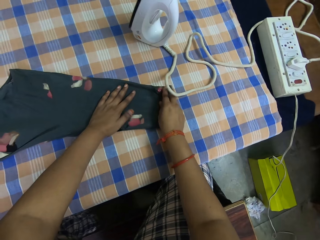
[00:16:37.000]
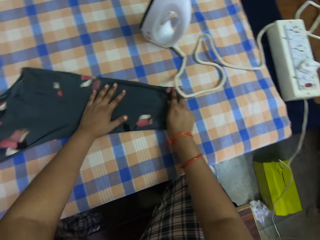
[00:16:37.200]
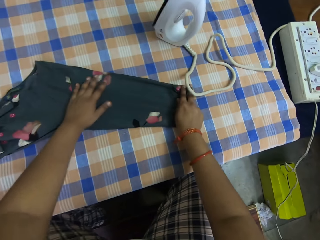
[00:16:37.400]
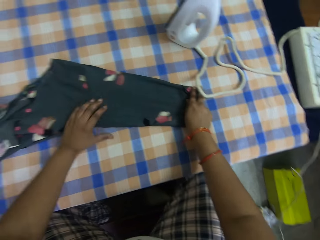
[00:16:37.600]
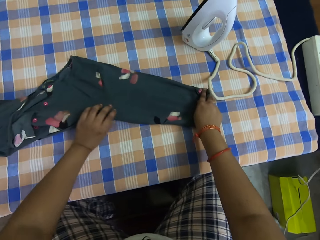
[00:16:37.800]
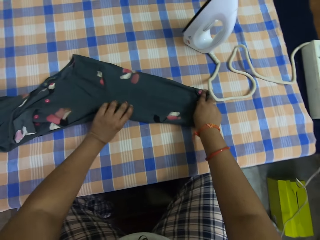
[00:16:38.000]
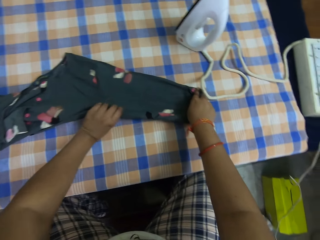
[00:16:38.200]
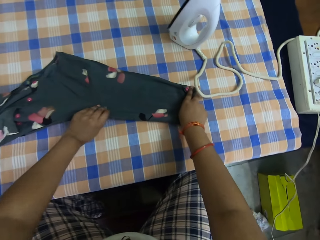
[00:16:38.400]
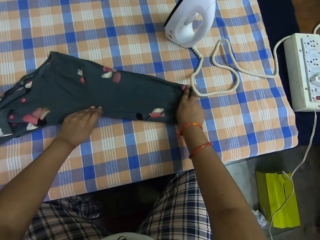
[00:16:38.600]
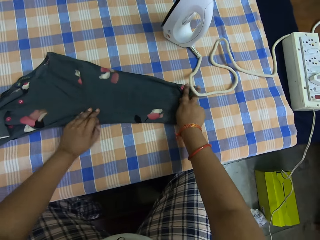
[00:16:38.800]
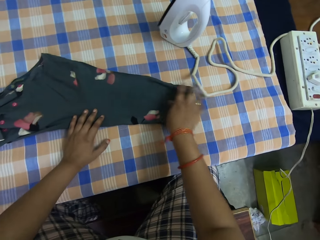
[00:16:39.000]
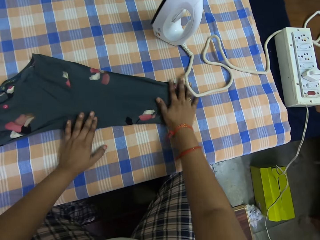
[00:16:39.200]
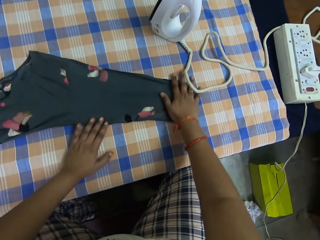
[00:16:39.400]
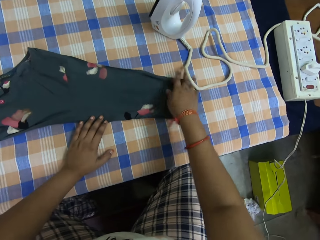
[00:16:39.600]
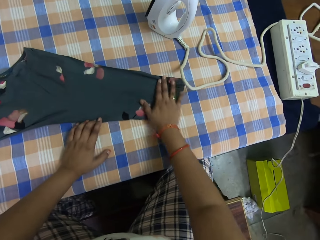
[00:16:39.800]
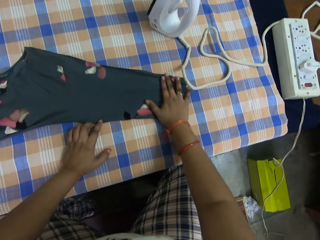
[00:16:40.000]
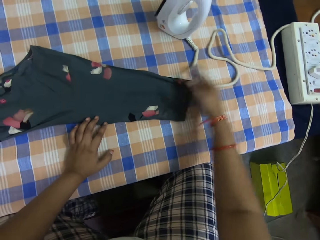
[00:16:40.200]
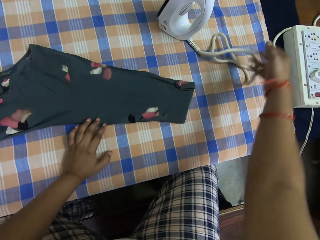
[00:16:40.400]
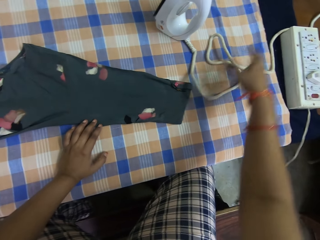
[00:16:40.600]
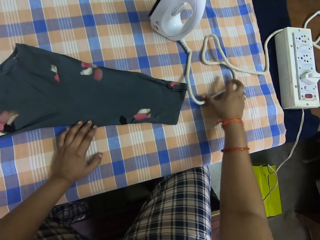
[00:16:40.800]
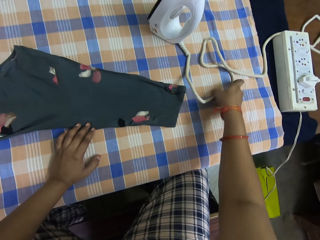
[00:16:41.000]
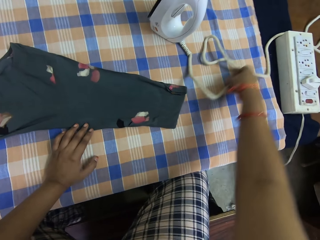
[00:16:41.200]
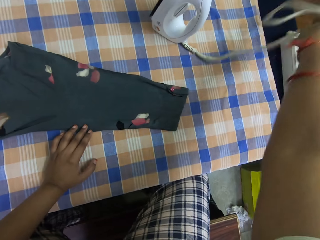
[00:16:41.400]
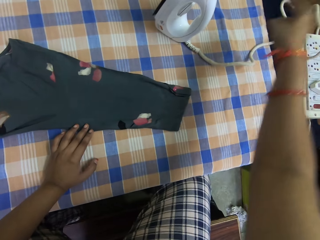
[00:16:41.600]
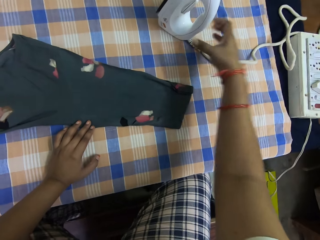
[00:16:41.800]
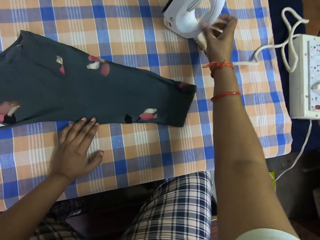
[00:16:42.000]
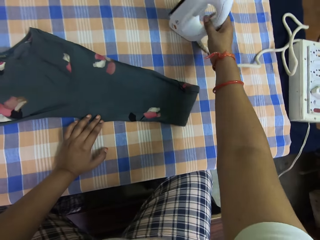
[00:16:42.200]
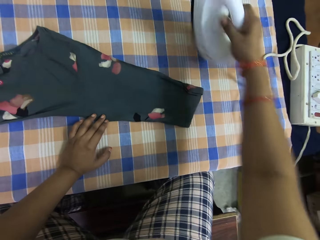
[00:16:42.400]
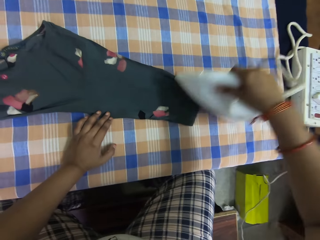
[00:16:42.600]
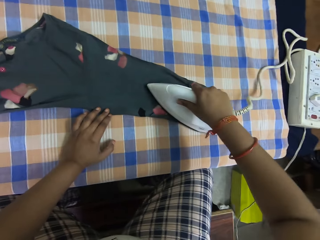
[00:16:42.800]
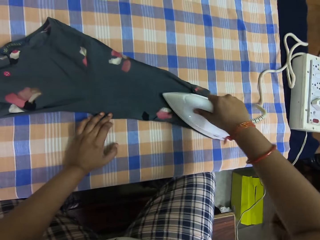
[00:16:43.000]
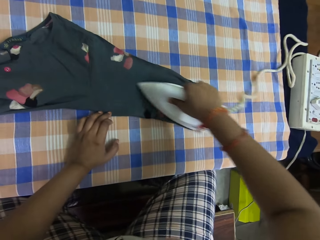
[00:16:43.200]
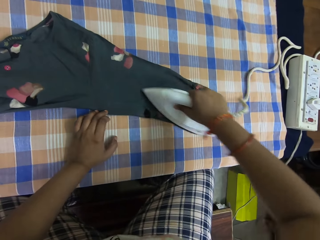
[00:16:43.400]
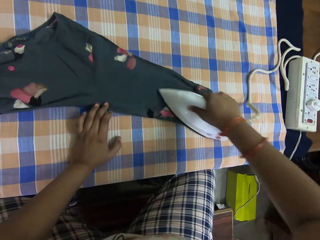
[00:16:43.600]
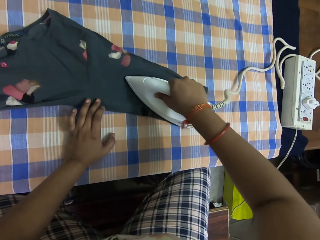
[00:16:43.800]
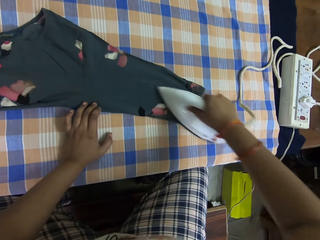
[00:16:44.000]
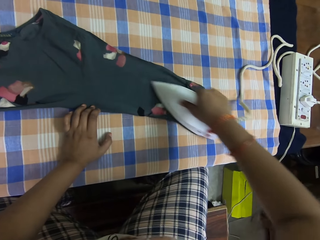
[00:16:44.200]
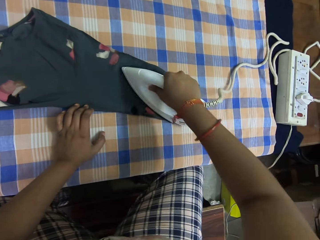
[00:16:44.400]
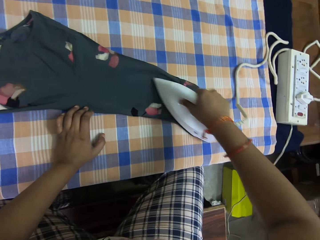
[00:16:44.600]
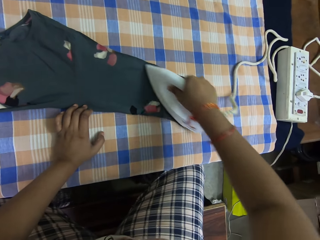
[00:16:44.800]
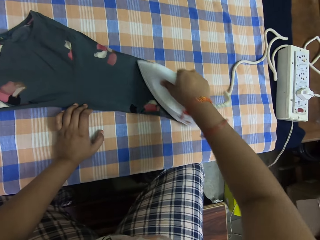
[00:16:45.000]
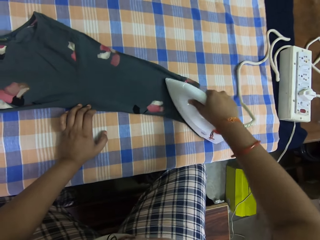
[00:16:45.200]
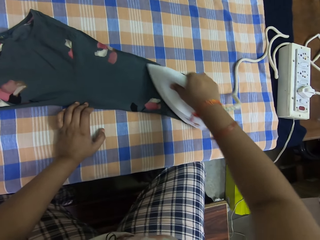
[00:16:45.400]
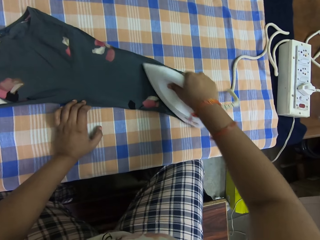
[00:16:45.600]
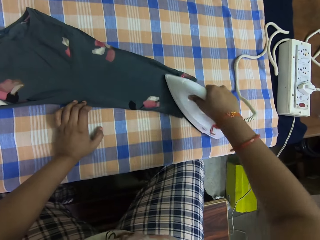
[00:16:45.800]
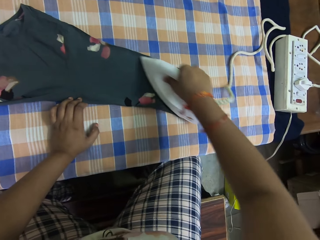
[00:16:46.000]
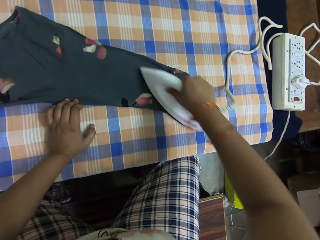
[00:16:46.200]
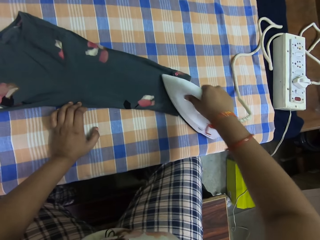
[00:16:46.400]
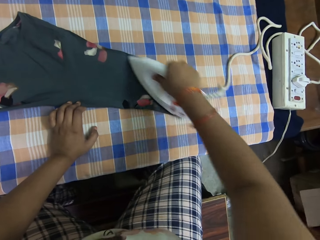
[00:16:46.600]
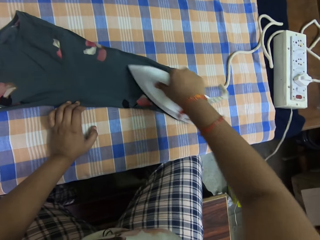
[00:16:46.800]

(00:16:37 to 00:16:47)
The camera wearer adjusts the cloth on the table with both his hands. He lifts the right hand, pulls the cable of the iron box, and picks up the iron box. He smoothens the cloth on the table with the pressing iron in his right hand.

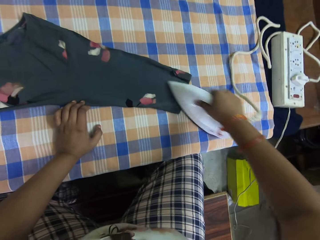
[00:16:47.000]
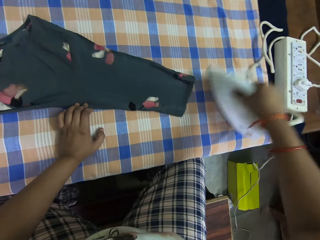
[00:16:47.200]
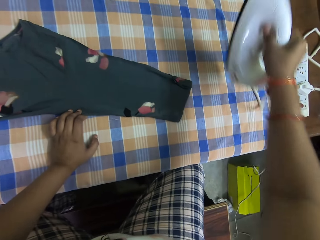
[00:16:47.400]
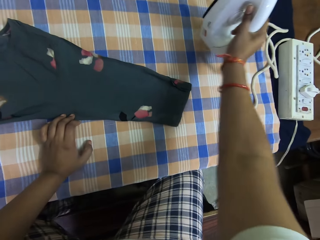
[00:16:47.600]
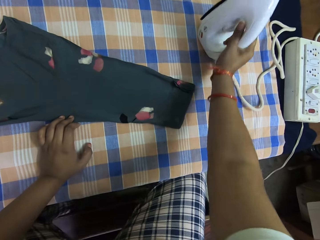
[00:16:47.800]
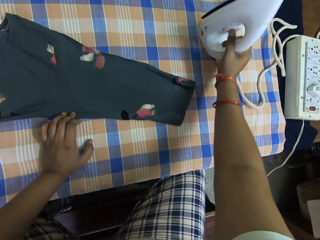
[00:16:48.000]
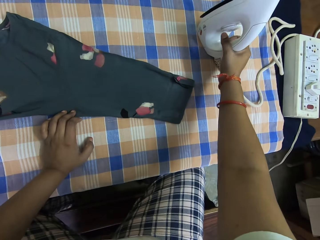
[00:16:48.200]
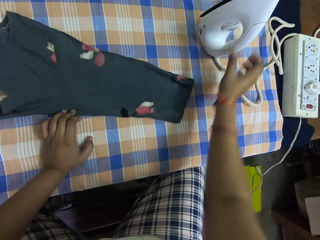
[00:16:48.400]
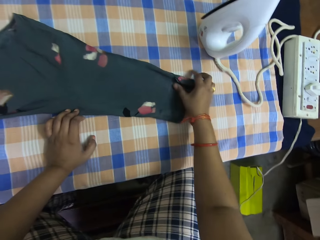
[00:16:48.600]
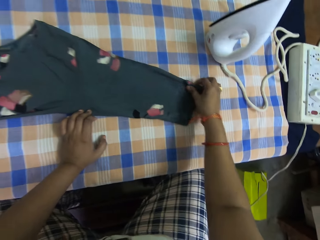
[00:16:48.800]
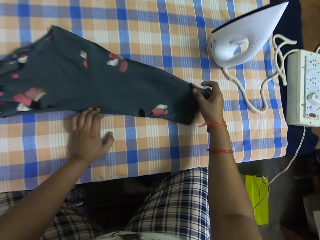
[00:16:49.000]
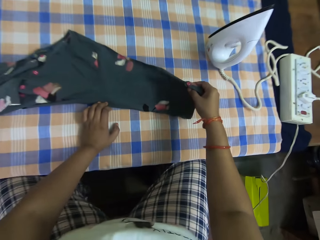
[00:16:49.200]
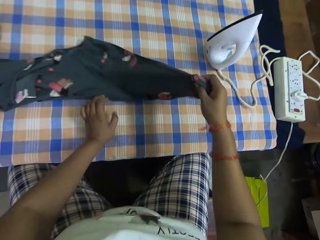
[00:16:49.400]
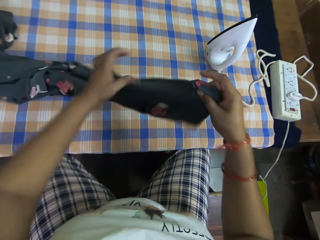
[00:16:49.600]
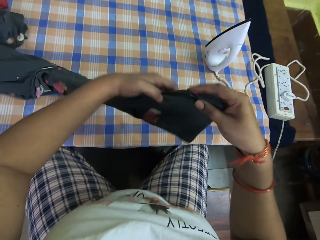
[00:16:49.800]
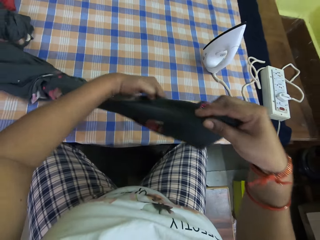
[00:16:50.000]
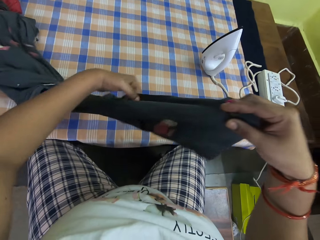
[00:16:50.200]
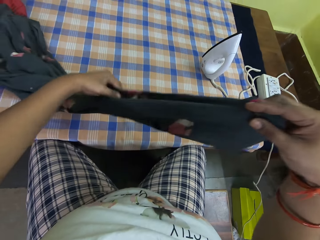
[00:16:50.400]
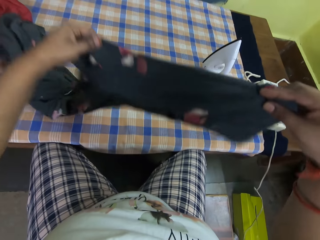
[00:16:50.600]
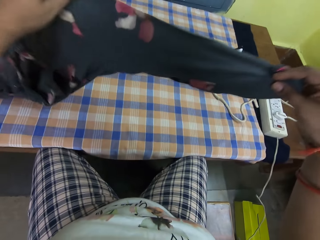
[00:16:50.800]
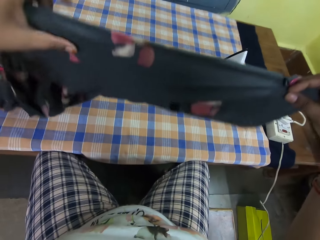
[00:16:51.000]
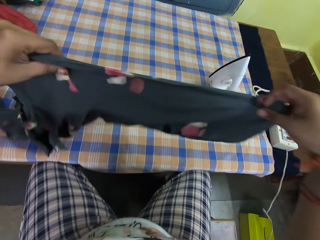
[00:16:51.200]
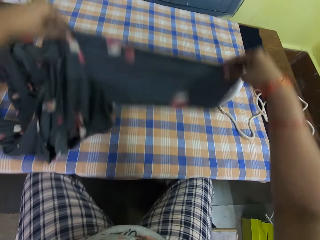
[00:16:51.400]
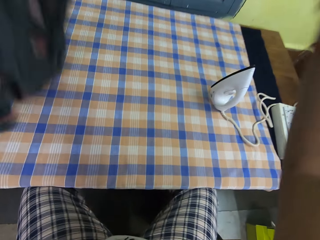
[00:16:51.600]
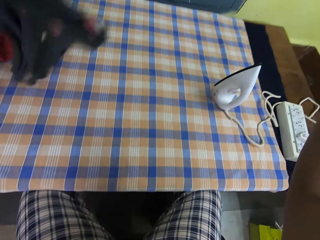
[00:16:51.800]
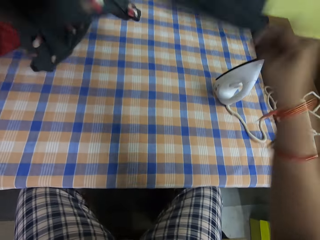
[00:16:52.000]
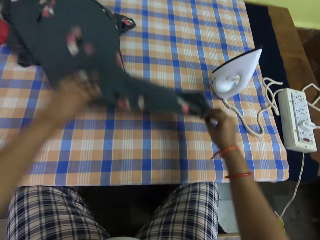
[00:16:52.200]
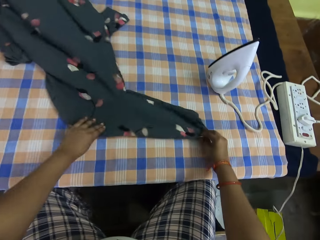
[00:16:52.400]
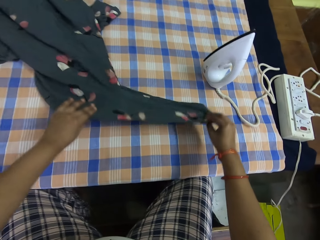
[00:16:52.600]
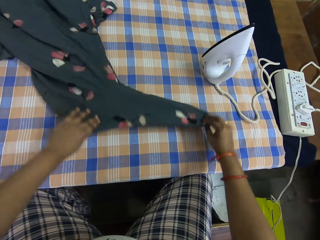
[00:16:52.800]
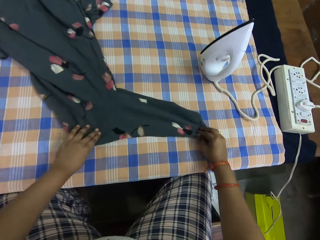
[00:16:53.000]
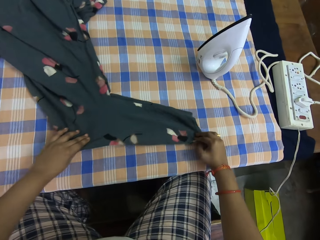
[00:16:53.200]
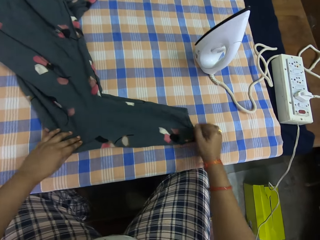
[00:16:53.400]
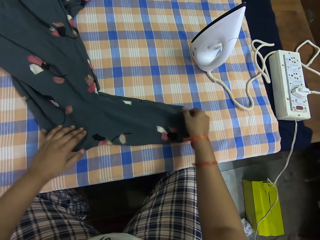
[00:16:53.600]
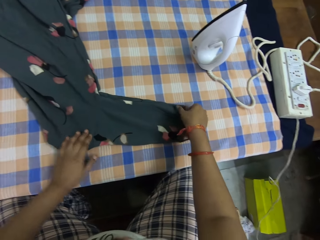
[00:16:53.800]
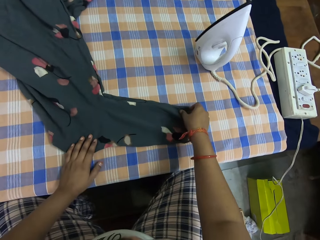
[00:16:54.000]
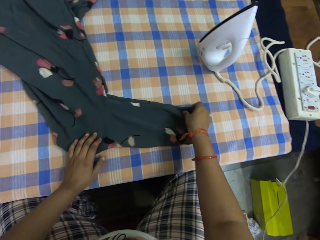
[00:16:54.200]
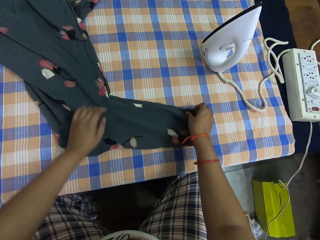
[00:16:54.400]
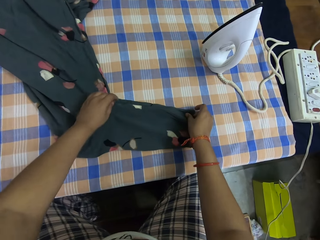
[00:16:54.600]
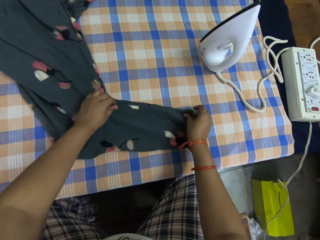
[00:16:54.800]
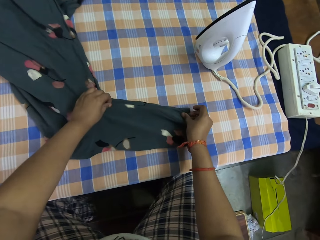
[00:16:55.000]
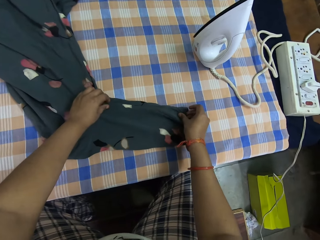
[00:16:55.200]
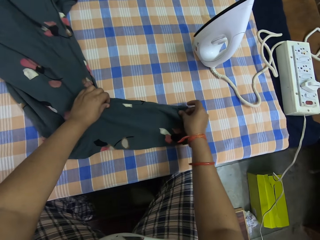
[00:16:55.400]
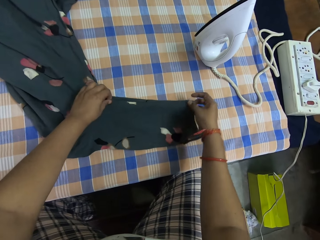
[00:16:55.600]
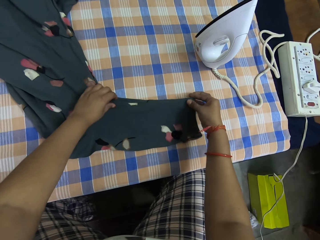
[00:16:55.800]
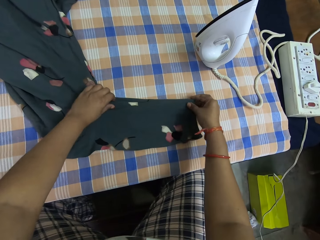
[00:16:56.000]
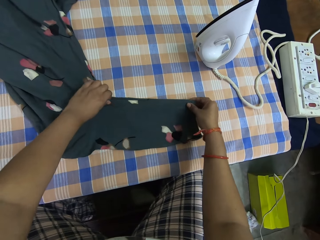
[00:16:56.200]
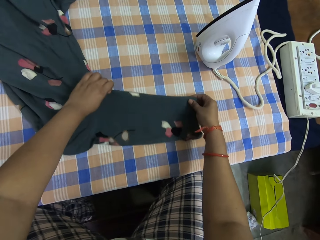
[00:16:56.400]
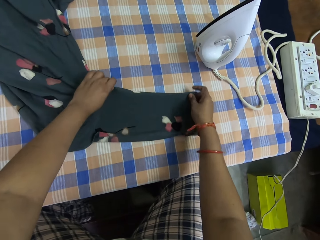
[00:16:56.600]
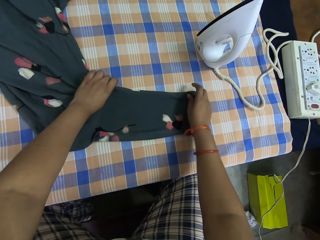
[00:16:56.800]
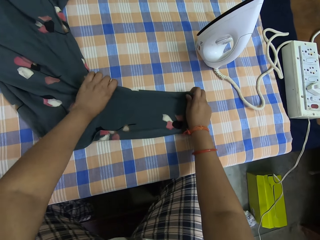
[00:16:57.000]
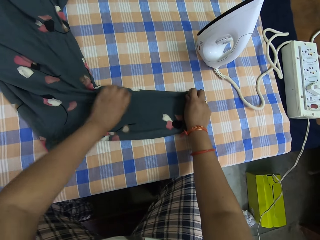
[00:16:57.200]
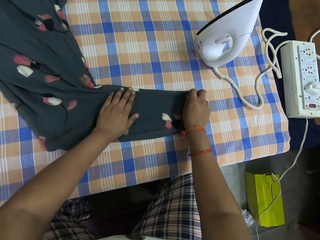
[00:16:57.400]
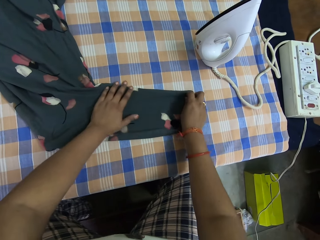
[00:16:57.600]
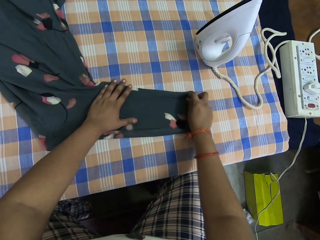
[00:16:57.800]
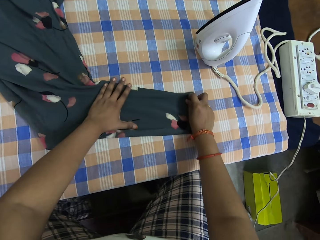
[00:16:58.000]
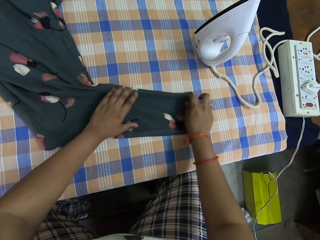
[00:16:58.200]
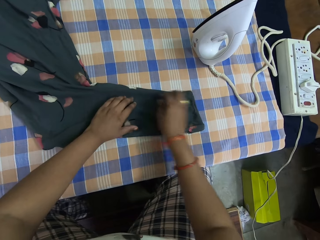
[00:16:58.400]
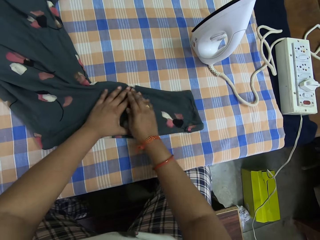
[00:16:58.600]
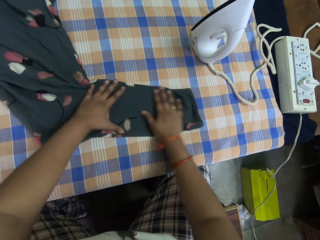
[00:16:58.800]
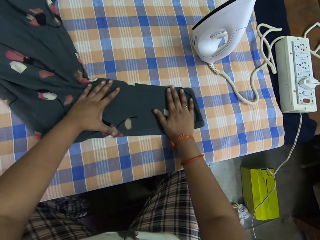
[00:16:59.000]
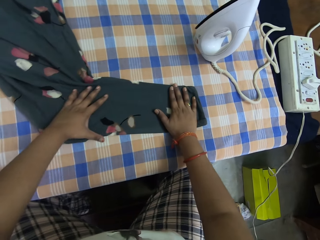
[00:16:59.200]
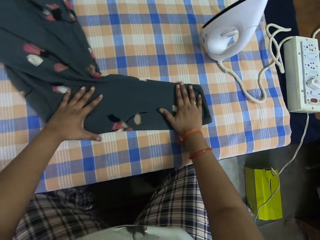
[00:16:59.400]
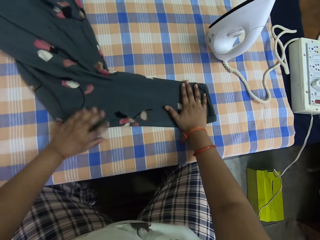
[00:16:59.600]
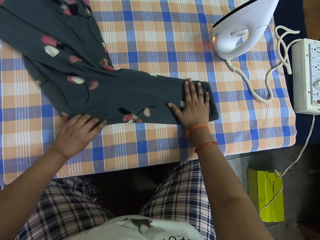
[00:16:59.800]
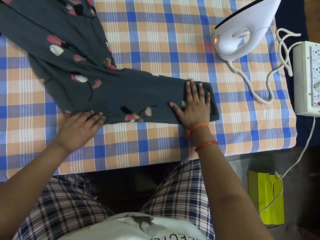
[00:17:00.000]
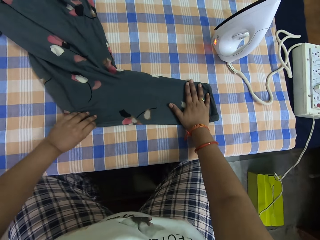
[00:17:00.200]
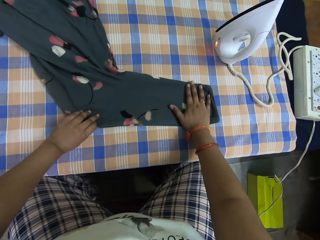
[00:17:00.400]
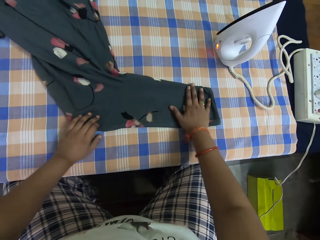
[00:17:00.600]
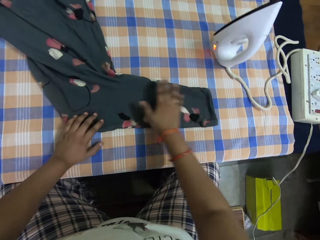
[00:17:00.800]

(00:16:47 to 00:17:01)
The camera wearer lifts the iron box, places the iron box on the table, and stretches the cloth. He adjusts the cloth on the table with both his hands. He lifts the cloth, stretches the cloth, drops the cloth on the table, and stretches the cloth.
